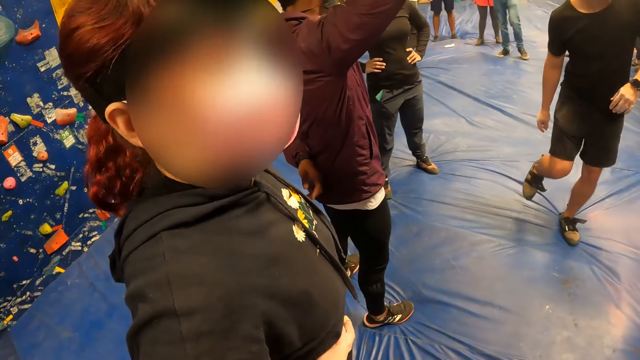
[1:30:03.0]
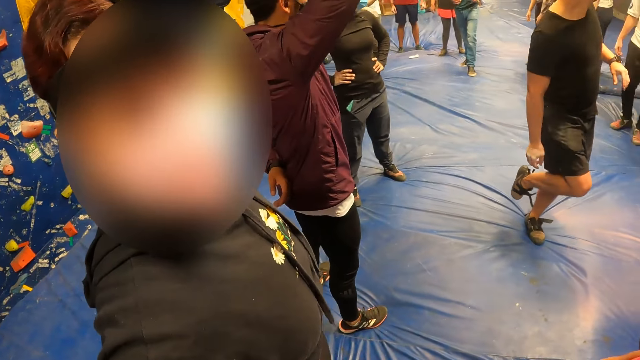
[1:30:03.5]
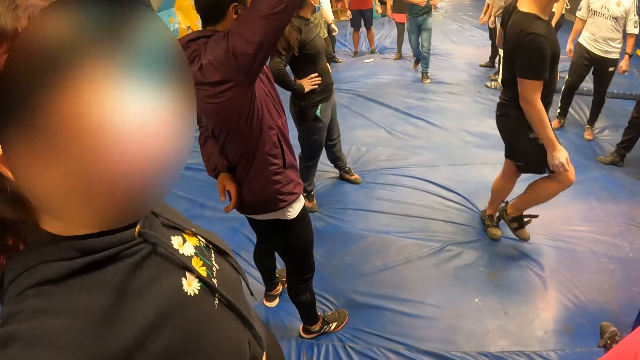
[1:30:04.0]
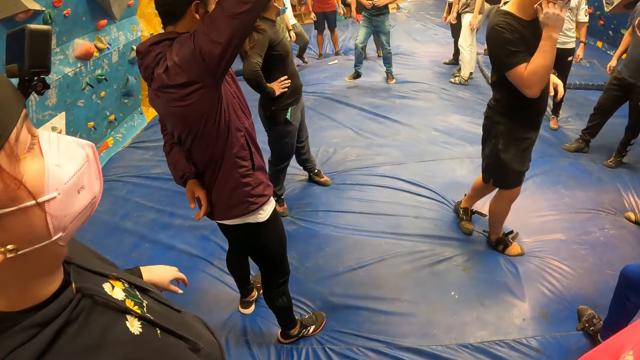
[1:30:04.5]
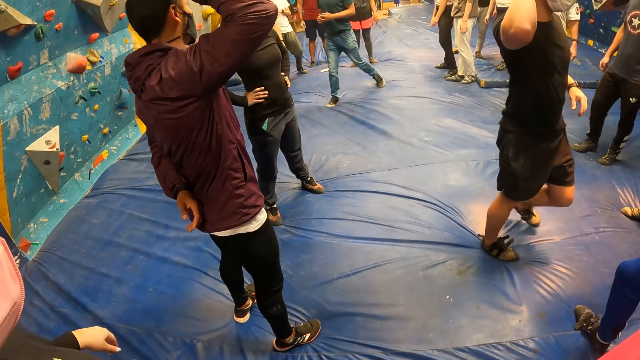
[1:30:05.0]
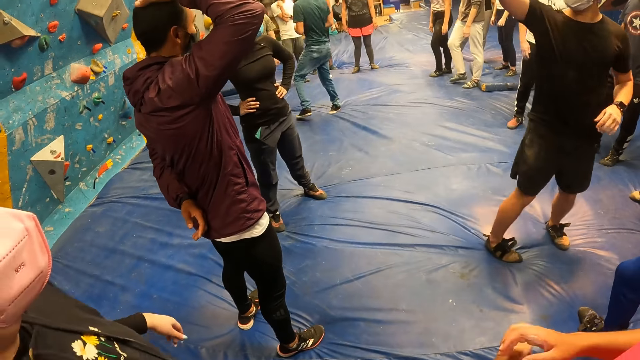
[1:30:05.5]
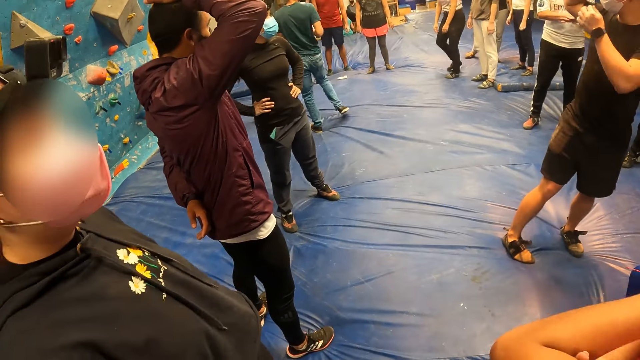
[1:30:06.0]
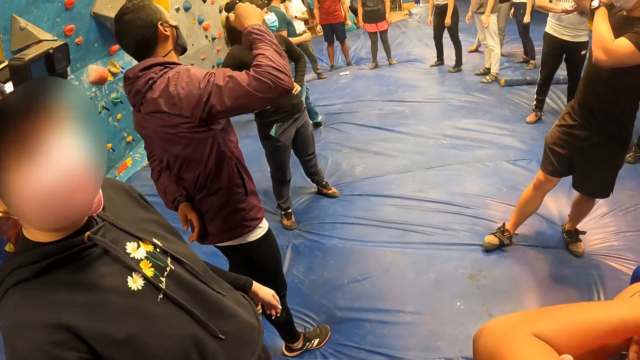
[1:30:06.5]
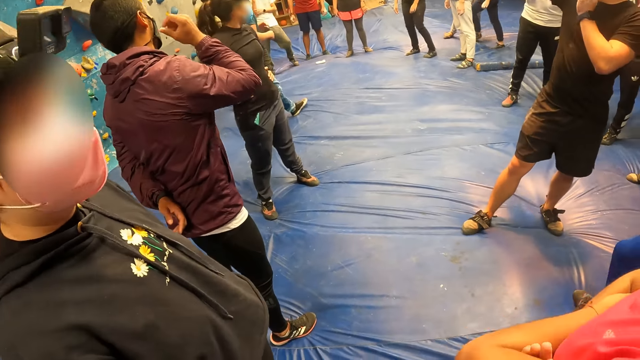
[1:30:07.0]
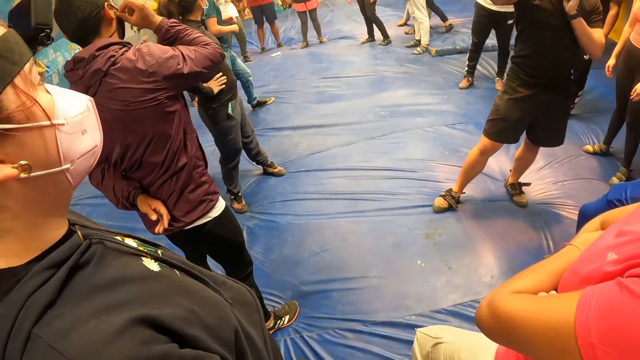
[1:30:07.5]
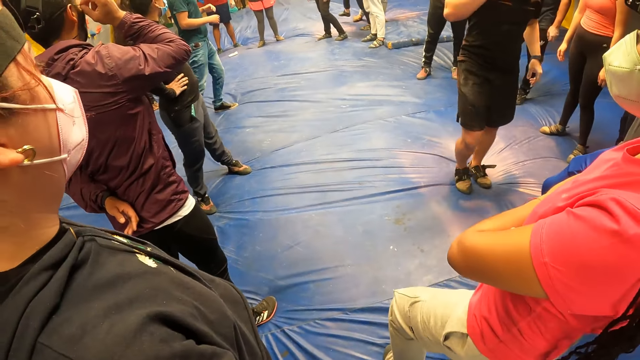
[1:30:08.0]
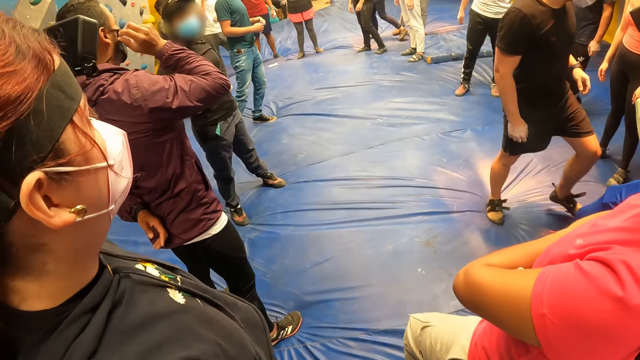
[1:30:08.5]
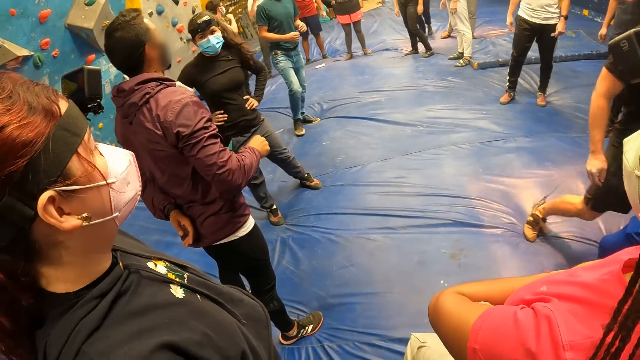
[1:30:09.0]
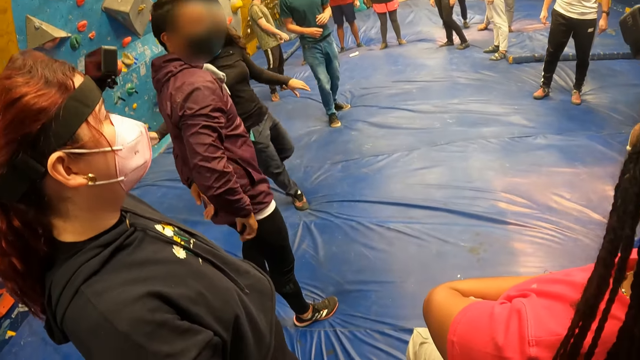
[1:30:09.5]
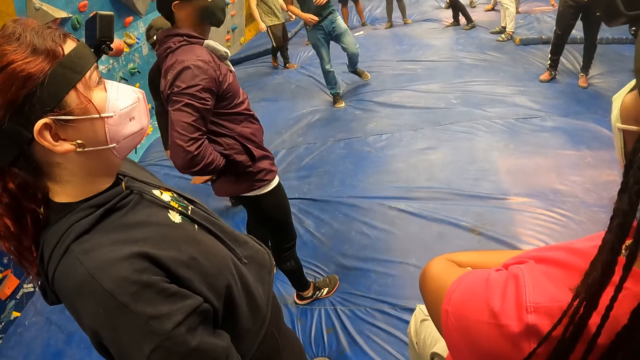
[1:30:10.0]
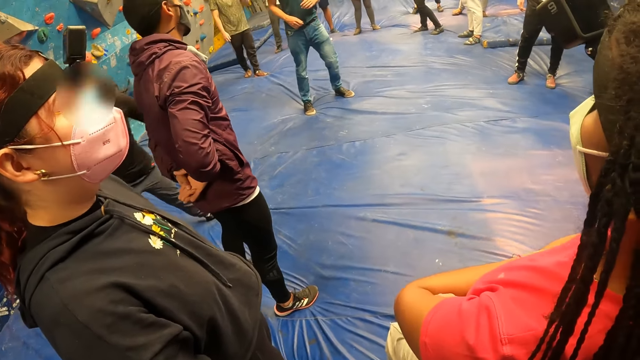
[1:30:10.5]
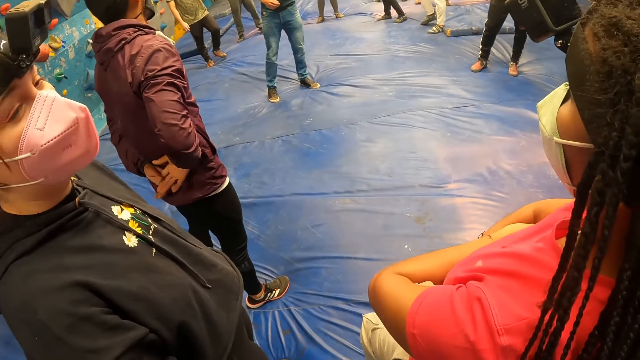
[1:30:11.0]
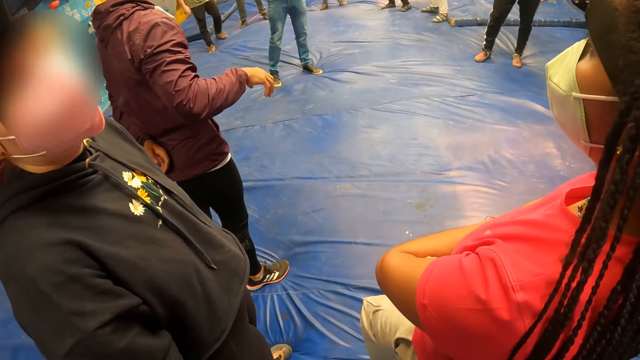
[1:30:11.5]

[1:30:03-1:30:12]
A woman crosses her hands. Another woman walks around the room.

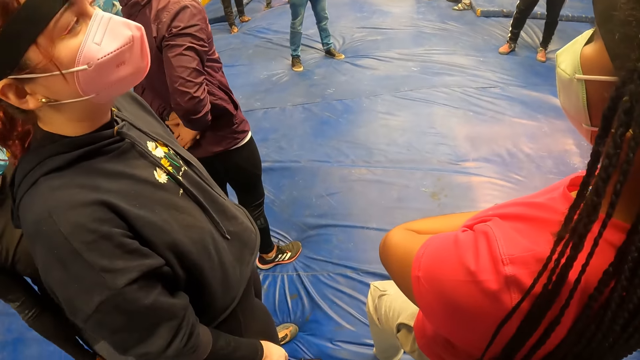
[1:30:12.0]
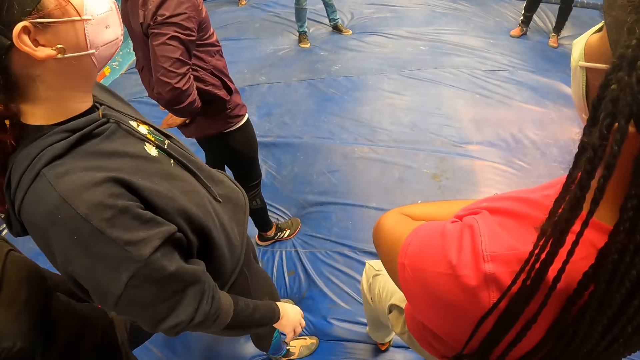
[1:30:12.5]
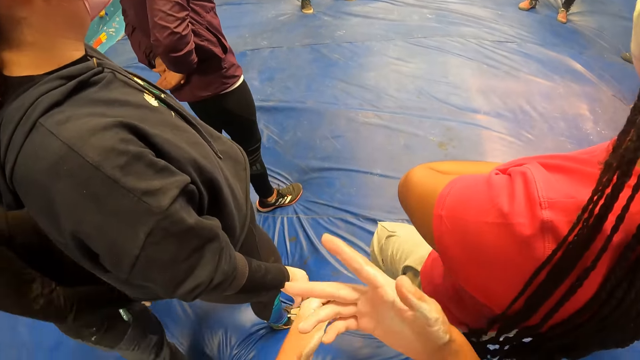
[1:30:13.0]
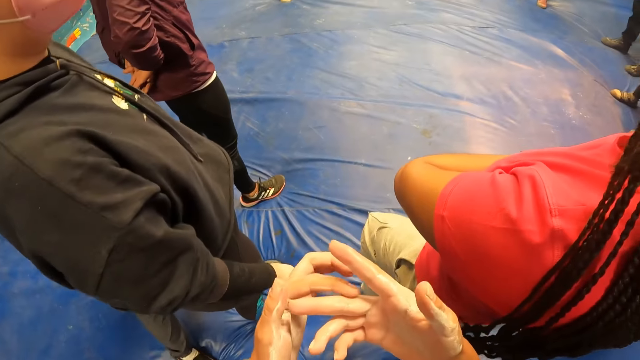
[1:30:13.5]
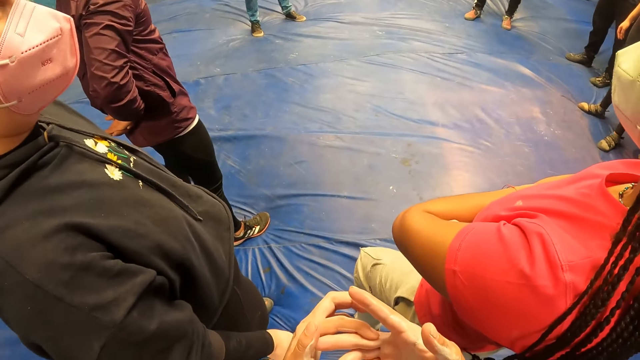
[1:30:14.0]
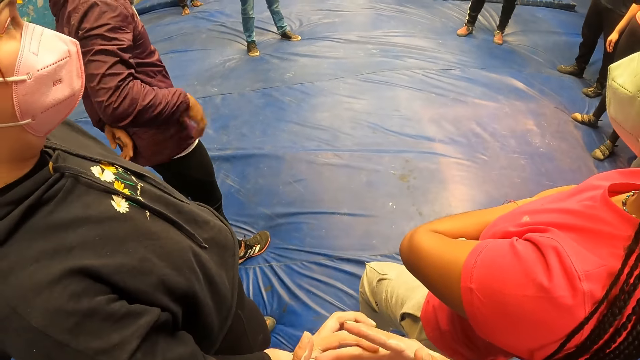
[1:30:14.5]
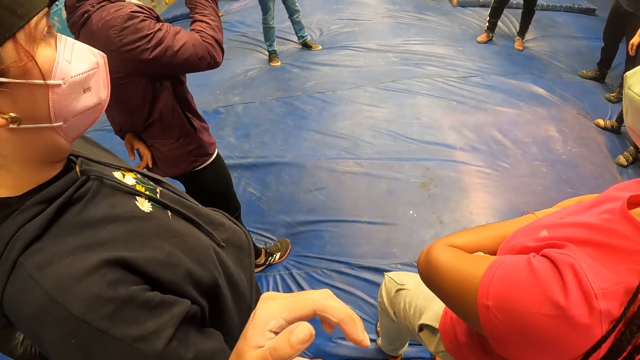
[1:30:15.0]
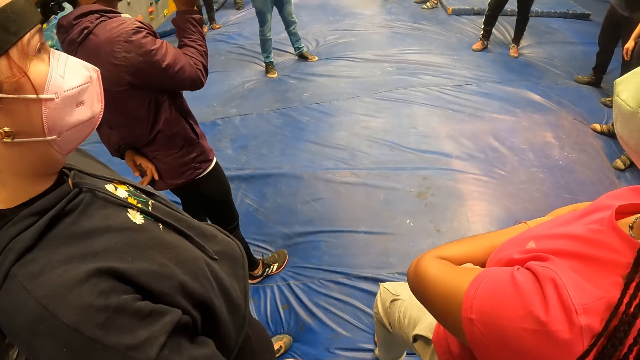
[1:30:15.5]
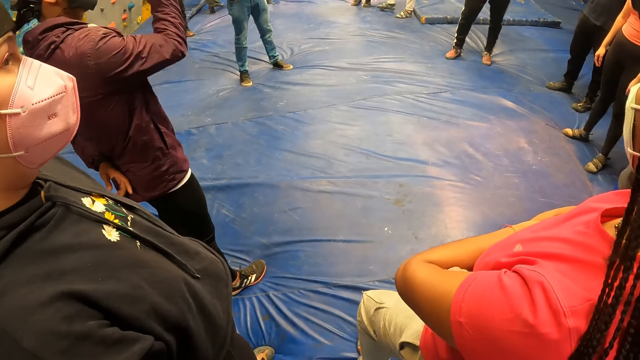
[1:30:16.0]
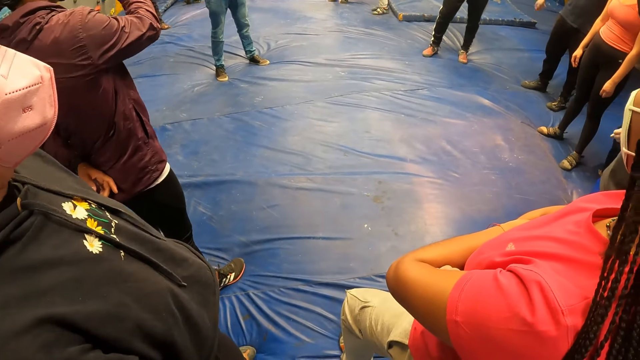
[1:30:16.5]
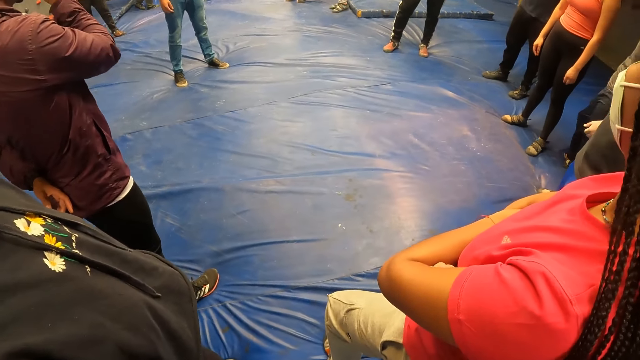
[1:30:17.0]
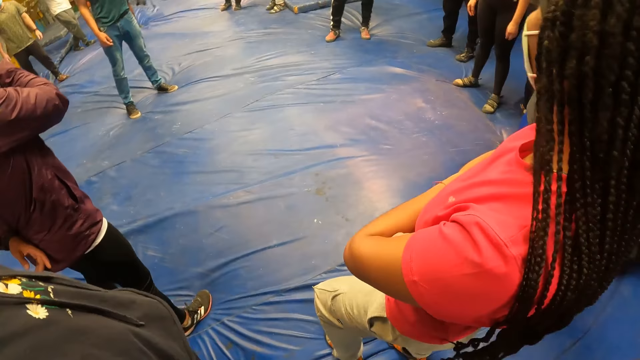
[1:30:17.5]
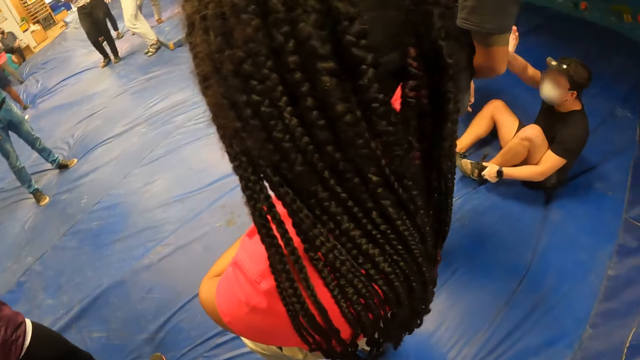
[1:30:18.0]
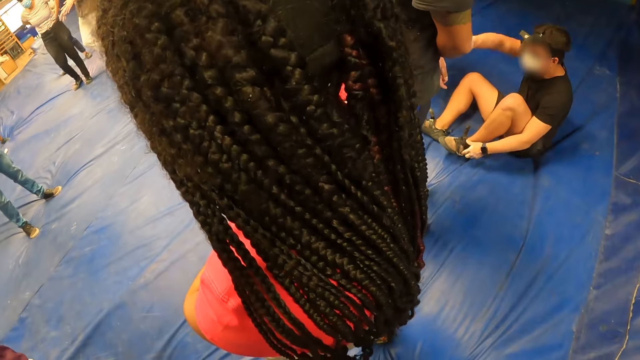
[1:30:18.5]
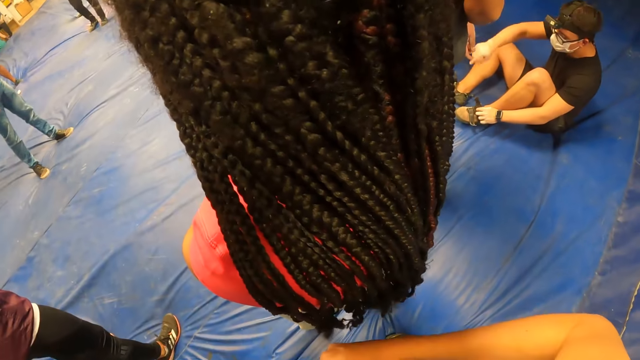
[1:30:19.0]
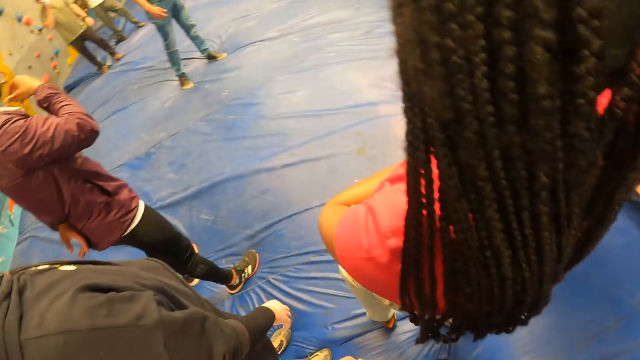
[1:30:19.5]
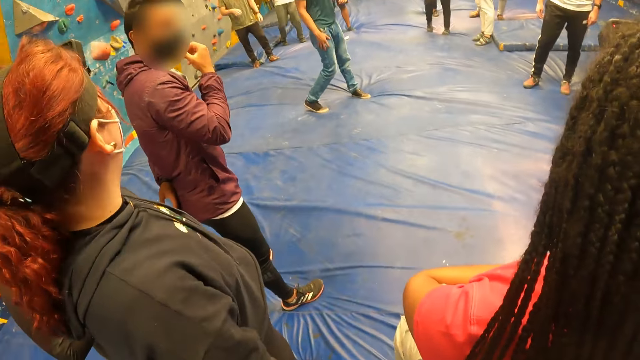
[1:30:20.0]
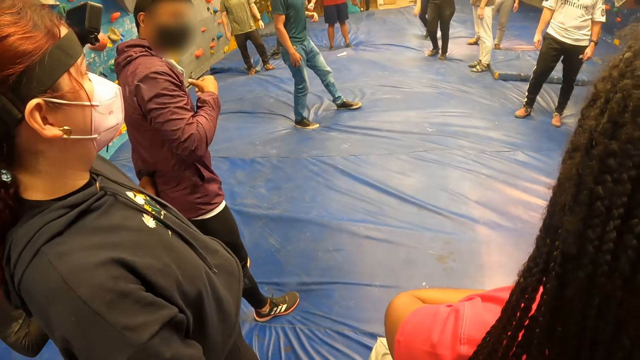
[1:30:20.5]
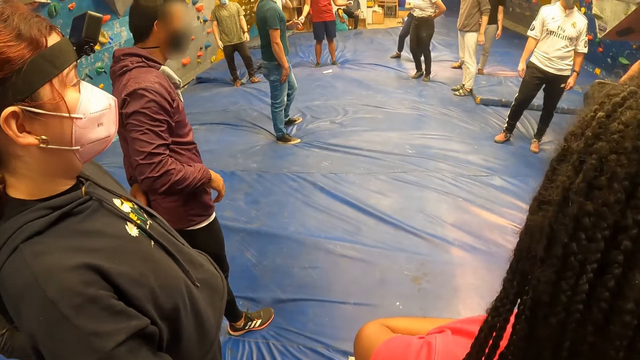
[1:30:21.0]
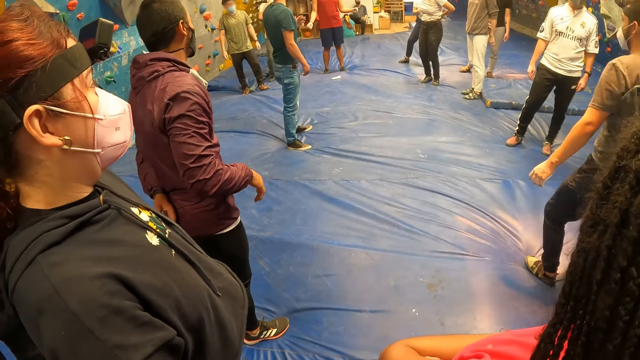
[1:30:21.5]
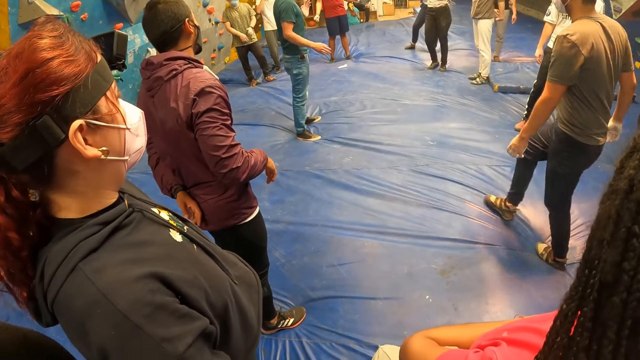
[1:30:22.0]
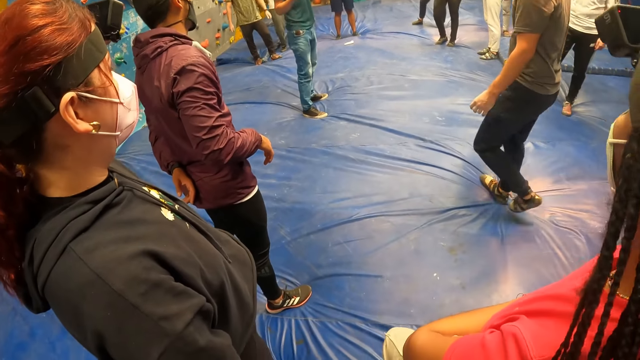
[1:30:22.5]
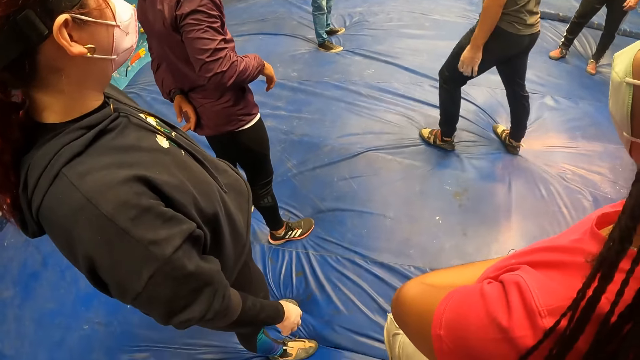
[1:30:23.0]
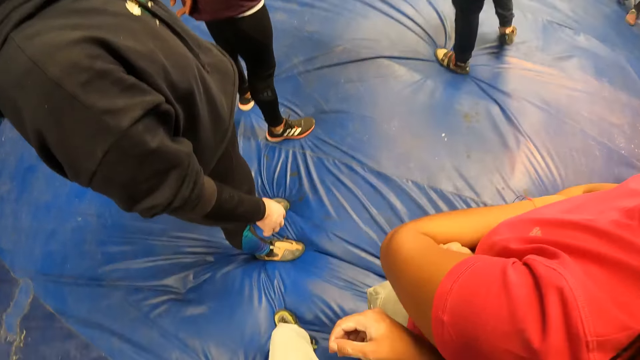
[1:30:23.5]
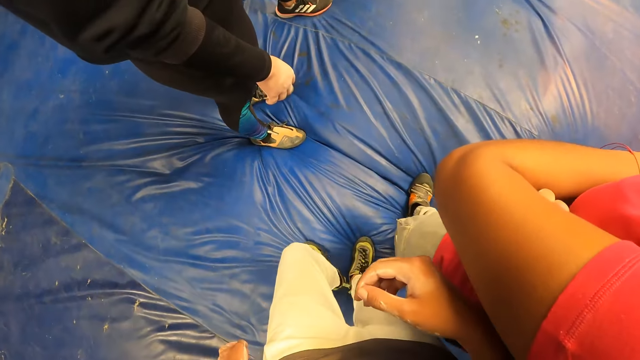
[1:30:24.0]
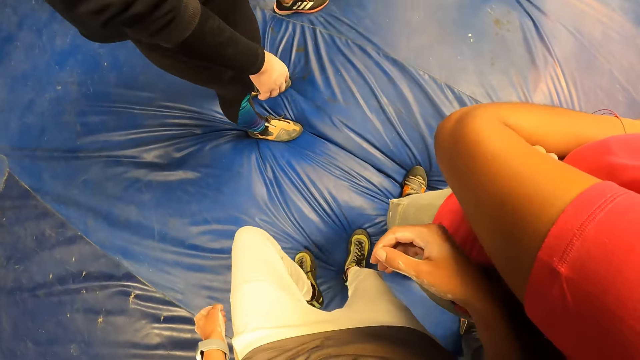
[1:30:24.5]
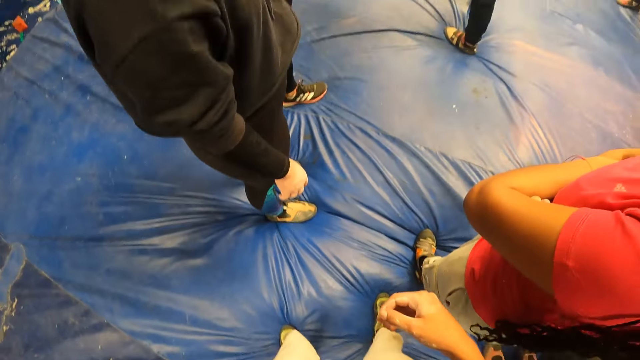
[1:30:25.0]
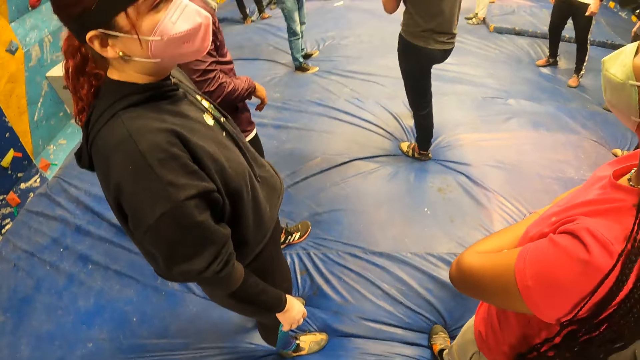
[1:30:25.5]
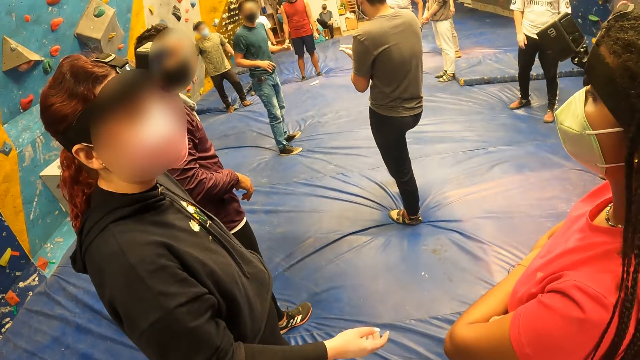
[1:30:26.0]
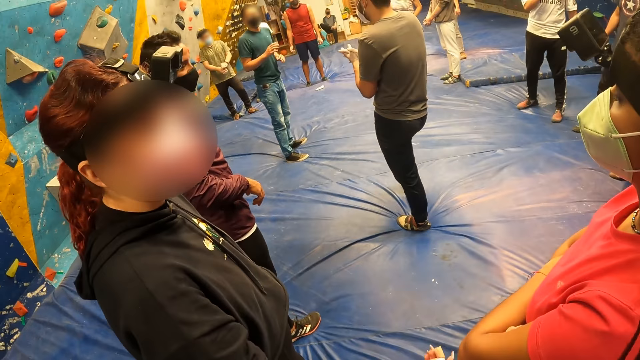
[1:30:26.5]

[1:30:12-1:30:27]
The camera wearer touches her finger. A man raises his right hand.
